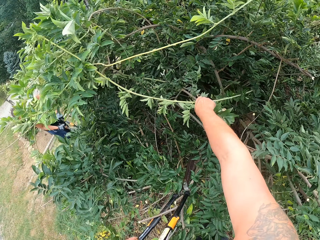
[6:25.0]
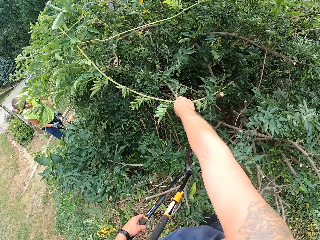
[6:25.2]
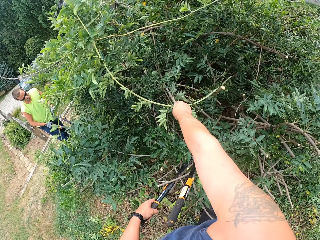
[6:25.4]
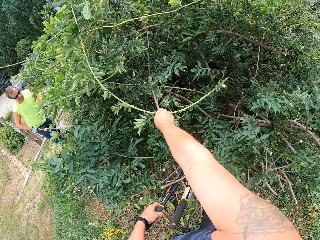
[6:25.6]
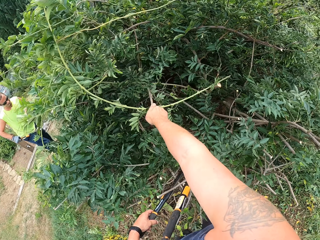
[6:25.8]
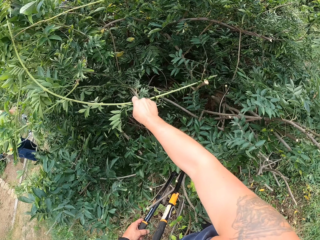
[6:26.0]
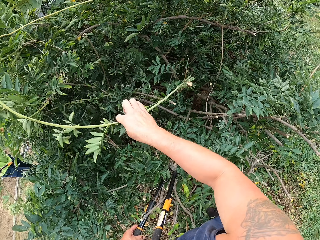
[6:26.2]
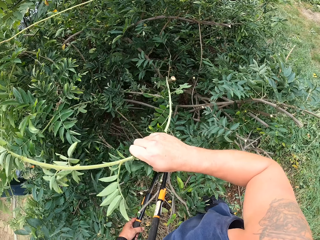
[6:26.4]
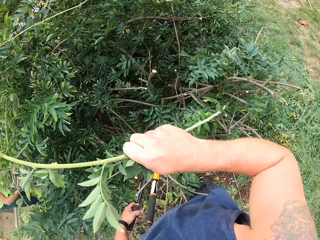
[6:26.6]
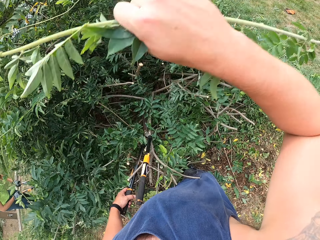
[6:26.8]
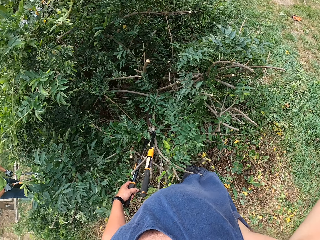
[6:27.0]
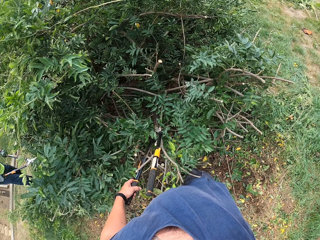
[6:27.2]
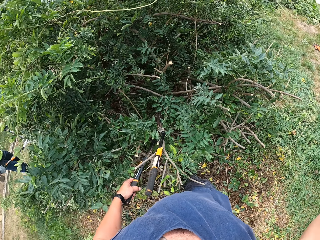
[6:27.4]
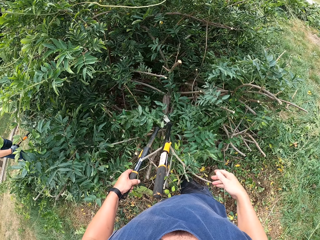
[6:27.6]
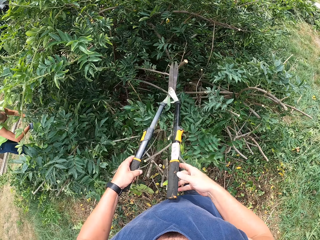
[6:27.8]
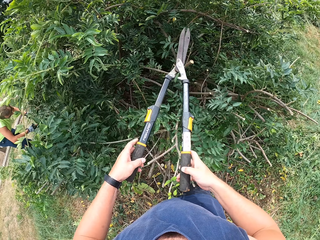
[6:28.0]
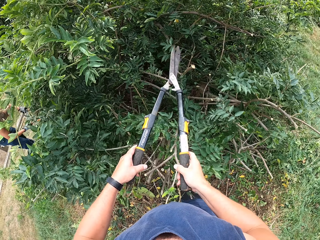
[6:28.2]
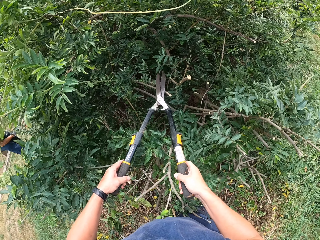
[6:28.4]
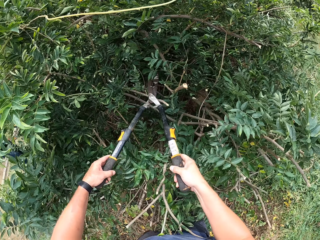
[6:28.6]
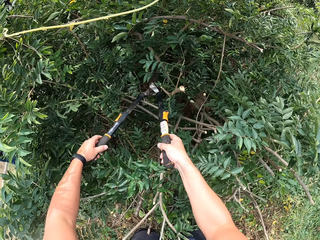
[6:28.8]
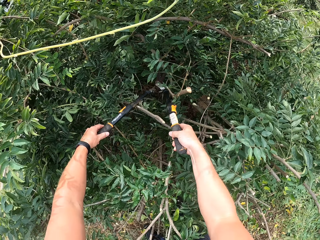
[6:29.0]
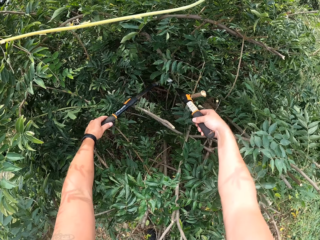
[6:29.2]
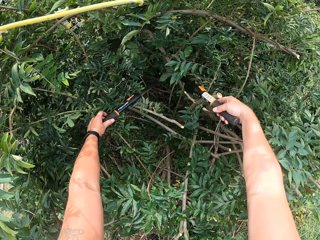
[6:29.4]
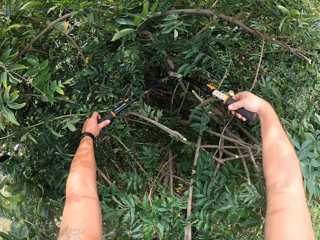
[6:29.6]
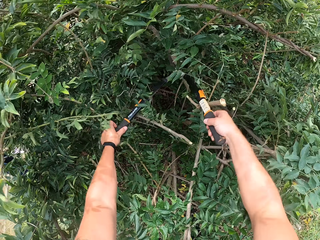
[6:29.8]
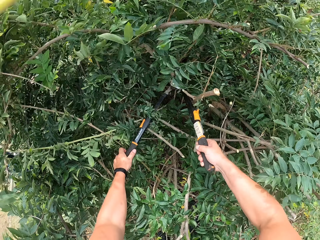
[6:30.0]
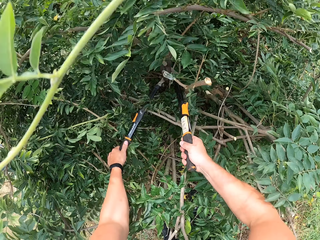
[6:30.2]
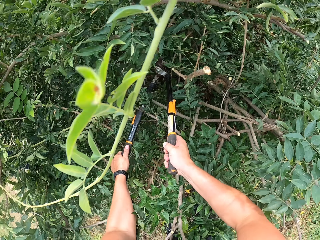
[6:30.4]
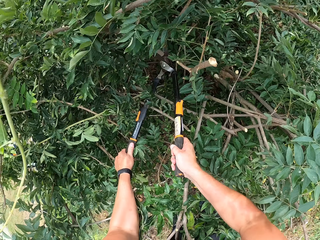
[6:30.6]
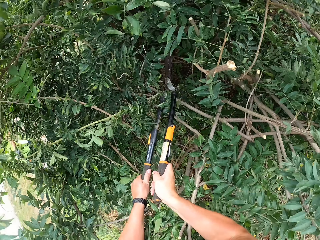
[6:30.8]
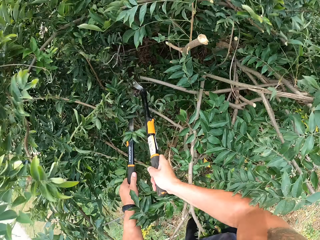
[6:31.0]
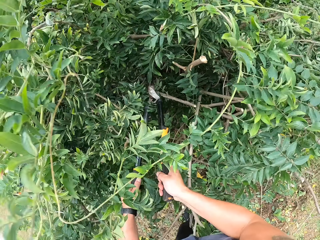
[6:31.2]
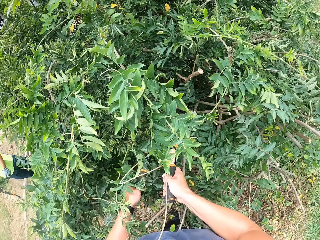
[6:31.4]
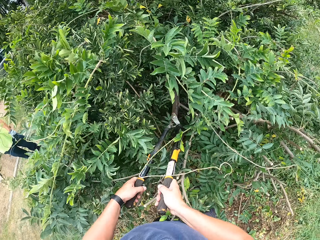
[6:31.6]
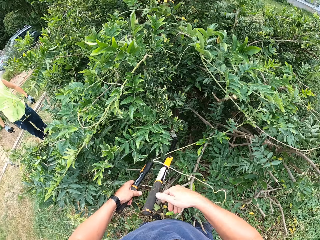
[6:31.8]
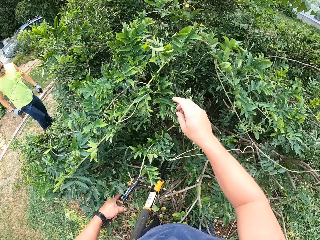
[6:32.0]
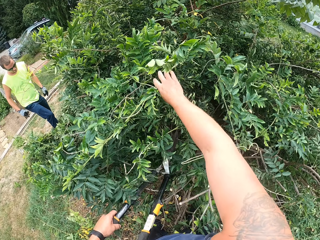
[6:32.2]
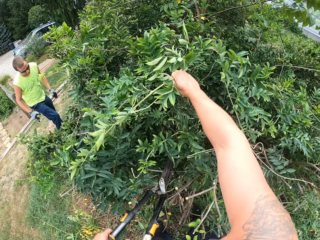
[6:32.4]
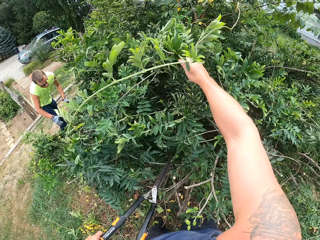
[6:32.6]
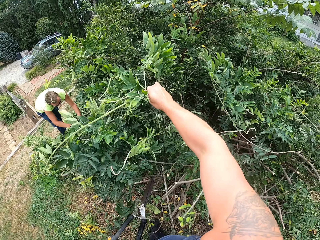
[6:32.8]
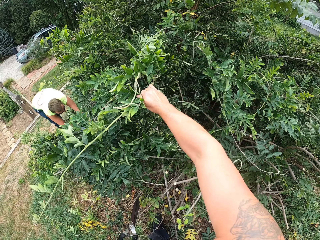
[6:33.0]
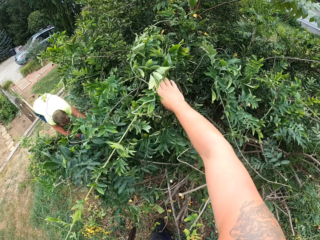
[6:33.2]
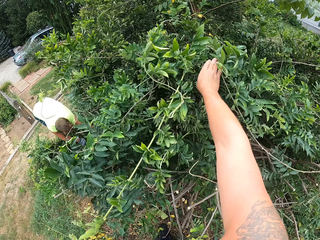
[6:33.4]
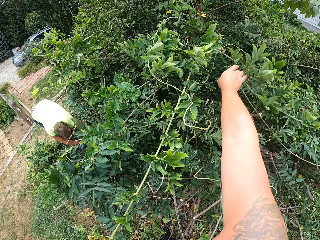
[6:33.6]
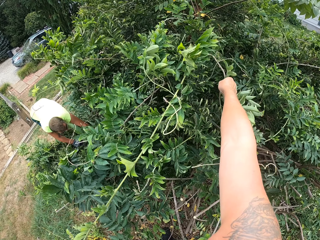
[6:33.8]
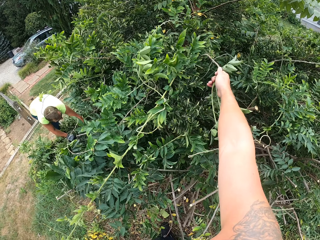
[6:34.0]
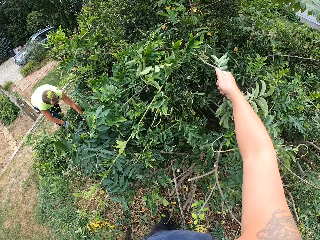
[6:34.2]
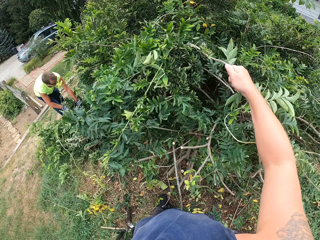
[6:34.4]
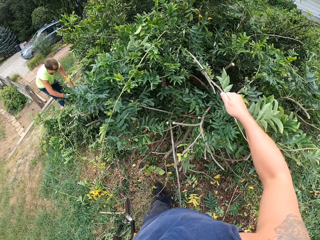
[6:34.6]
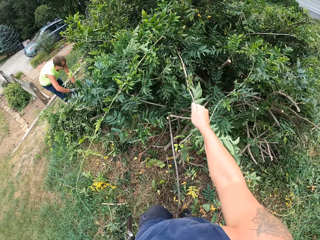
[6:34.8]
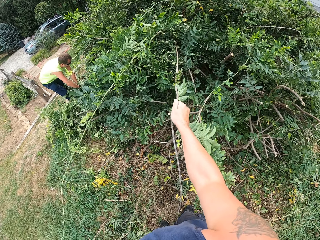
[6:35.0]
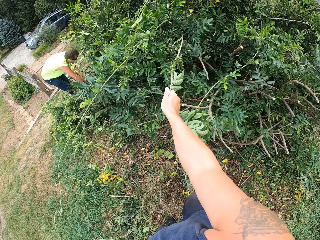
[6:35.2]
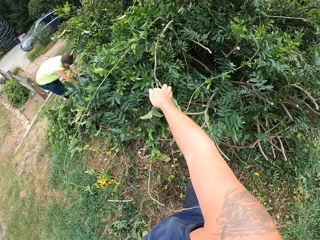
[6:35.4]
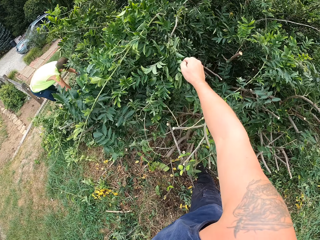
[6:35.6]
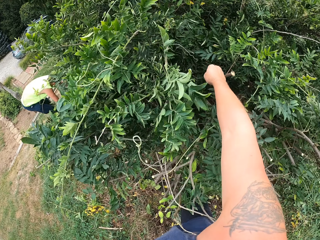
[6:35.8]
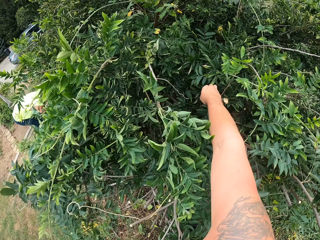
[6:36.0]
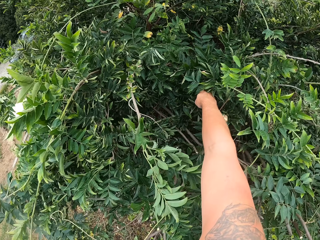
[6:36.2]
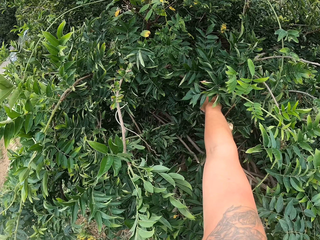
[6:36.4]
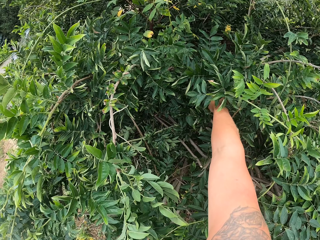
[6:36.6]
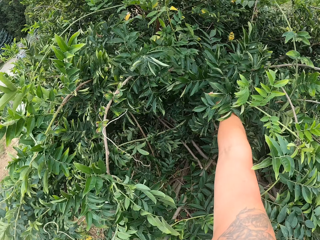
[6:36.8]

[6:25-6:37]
The camera wearer looks at the person. He removes the plant with his right hand. He drops the plant on the ground. He holds the pruning shear with both hands. He cuts the plant with the pruning shear. He picks up the deadwood from the tree with his right hand.

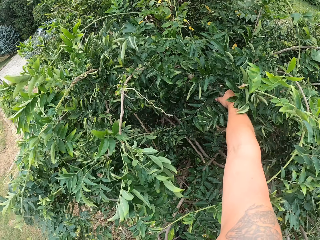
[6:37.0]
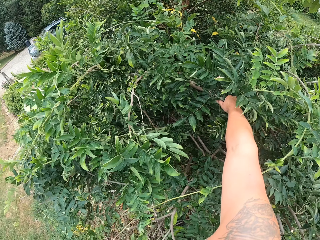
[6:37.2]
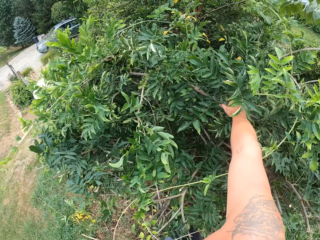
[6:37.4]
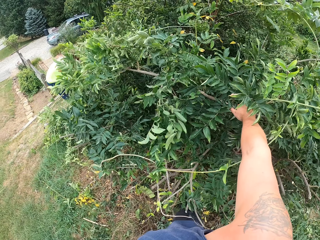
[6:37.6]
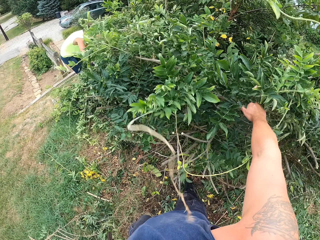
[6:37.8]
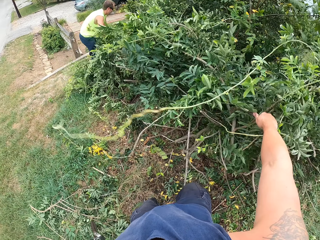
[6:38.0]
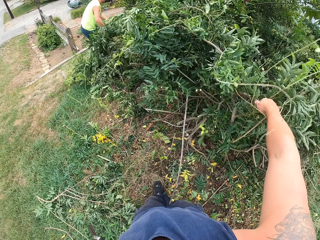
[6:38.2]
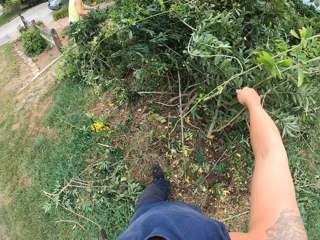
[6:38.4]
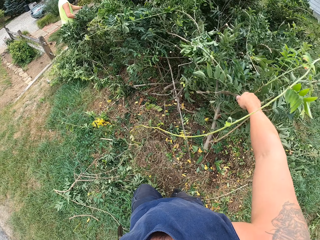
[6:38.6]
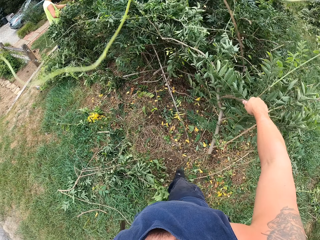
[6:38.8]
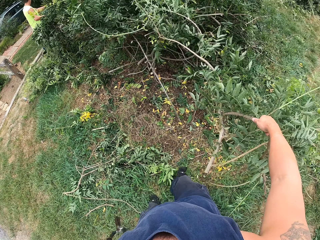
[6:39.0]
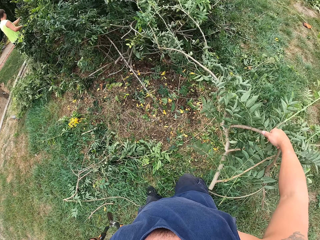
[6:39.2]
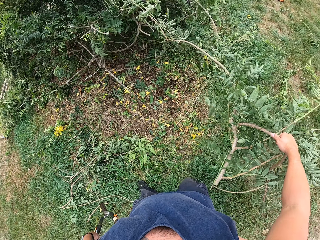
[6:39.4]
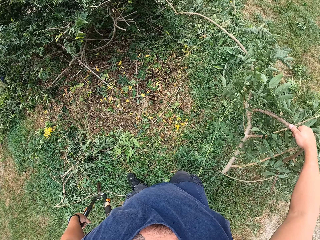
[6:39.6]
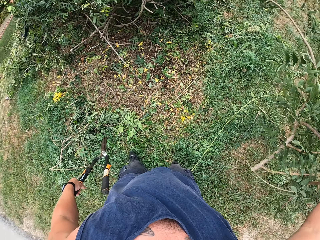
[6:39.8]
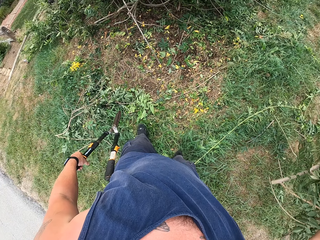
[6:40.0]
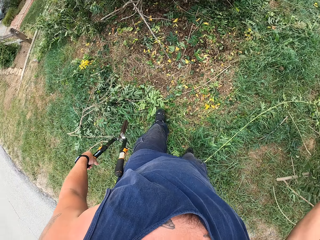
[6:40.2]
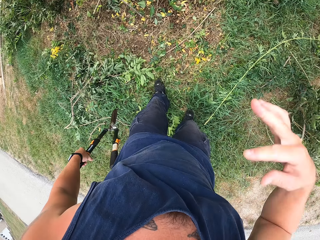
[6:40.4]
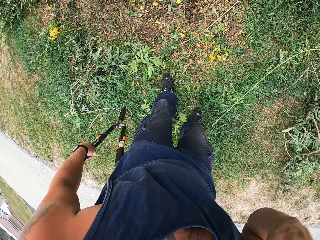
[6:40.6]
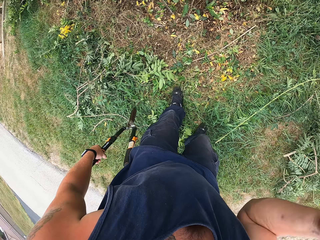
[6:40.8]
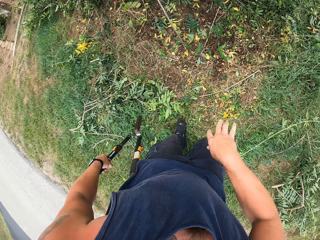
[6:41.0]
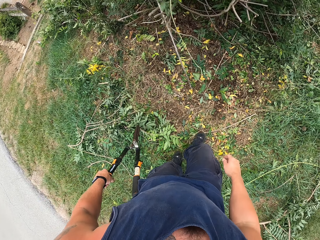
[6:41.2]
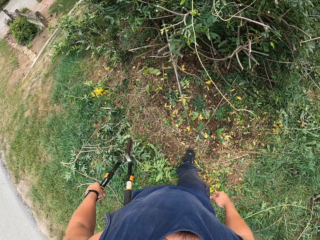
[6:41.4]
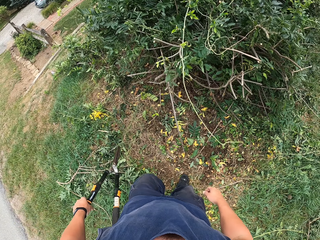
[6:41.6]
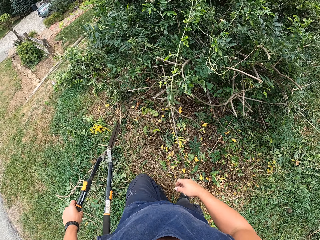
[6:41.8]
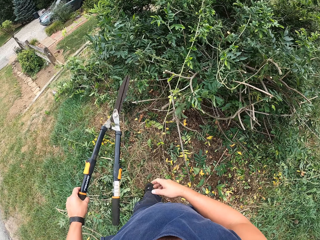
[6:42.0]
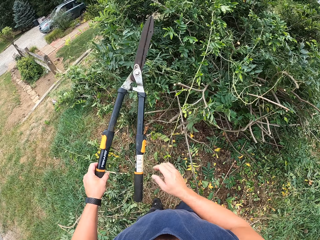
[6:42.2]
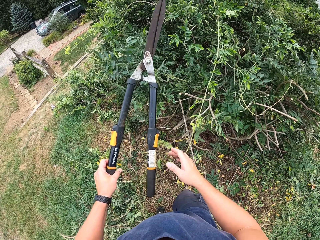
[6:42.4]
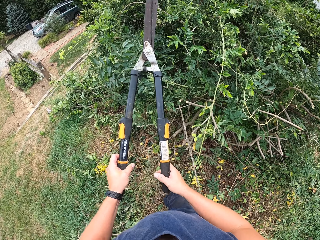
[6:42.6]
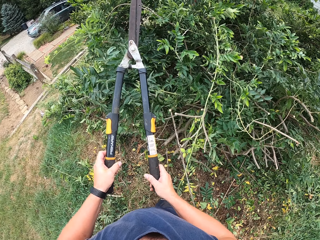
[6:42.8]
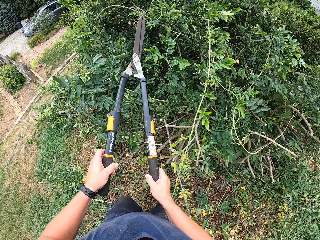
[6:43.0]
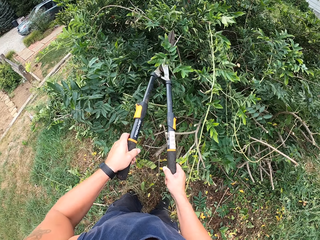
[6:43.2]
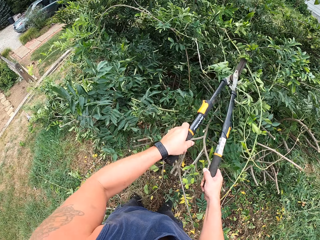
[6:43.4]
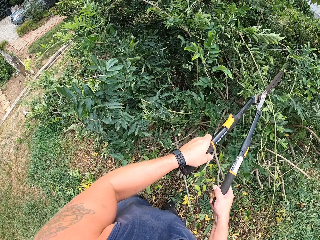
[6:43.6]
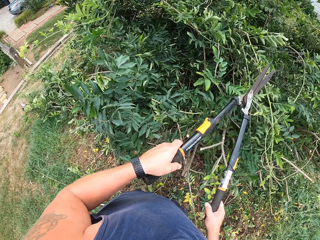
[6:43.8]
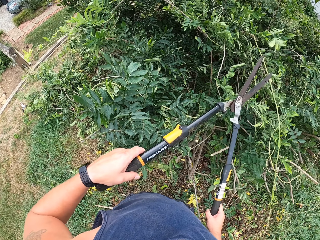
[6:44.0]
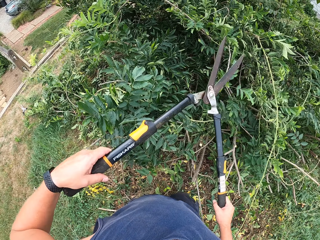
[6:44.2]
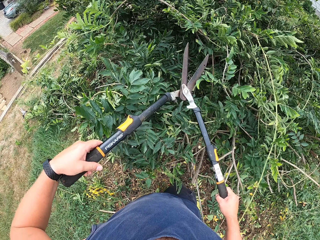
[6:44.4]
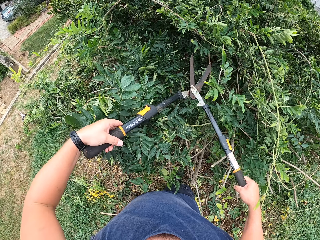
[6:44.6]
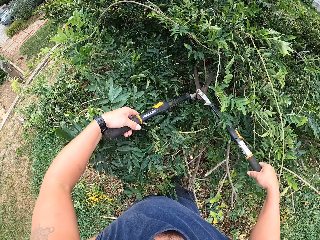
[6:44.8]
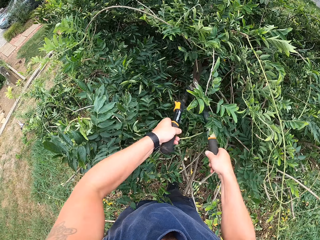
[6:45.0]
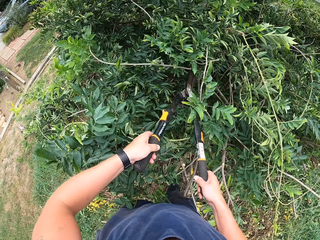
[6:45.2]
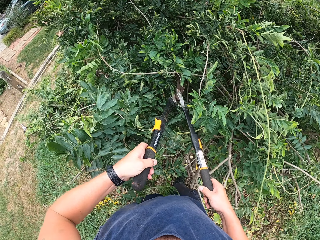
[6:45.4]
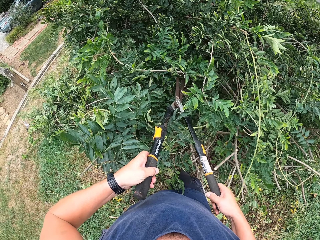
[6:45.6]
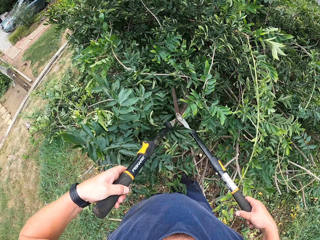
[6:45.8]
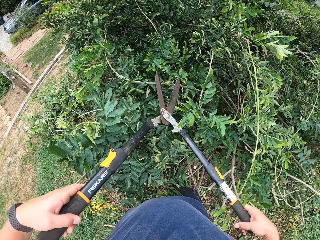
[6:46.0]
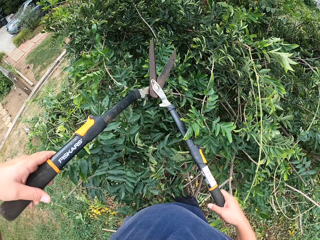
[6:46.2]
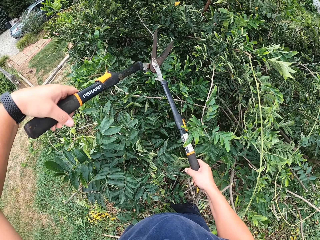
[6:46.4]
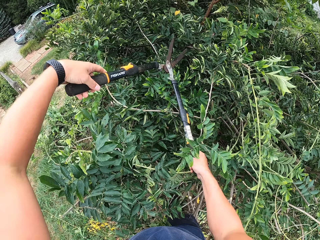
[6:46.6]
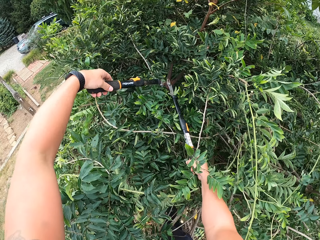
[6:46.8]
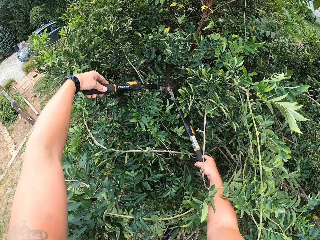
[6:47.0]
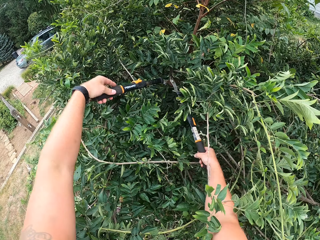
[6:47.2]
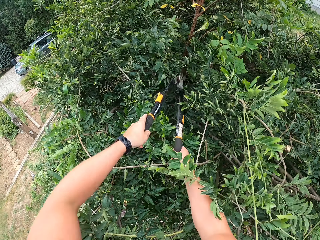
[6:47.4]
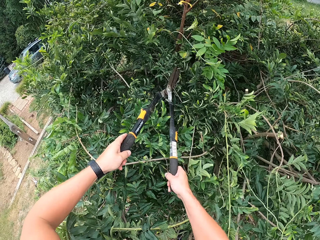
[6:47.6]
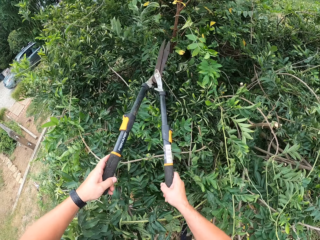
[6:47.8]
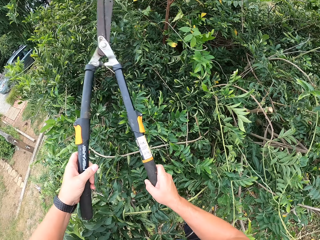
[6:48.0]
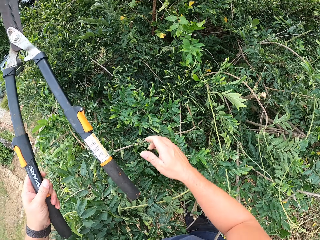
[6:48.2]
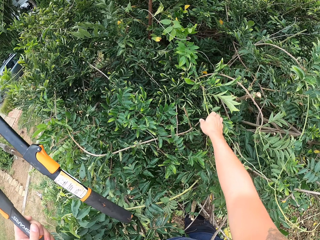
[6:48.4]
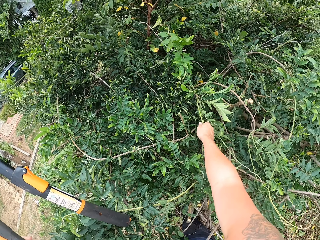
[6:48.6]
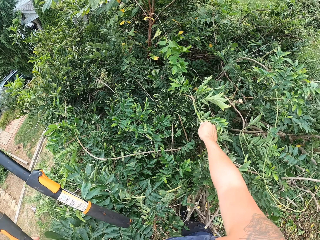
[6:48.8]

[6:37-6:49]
The camera wearer drops the deadwood on the ground. He touches his face with his right hand. He walks around the ground. He holds the pruning shear with both hands. He moves the plant with the pruning shear. He cuts the plant with the pruning shear. He picks up the deadwood from the tree with his right hand.
